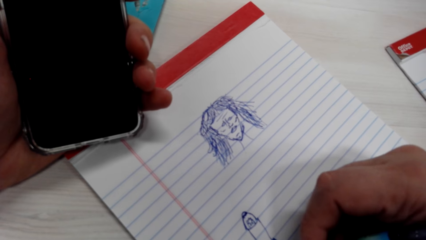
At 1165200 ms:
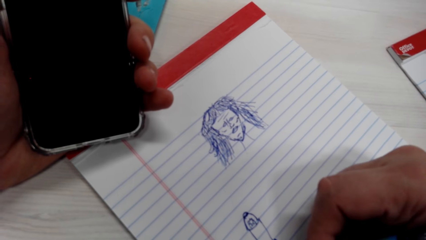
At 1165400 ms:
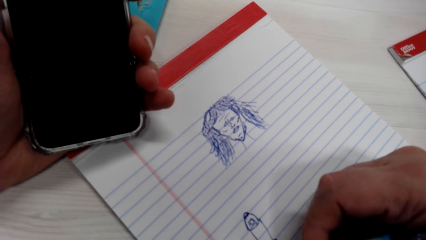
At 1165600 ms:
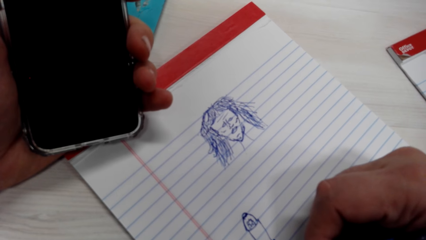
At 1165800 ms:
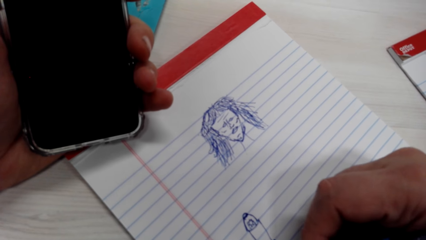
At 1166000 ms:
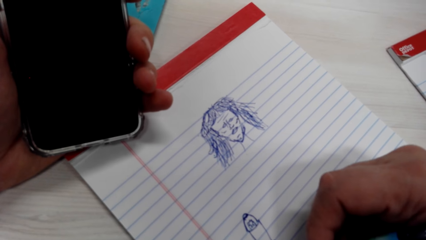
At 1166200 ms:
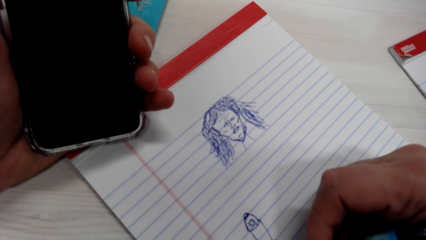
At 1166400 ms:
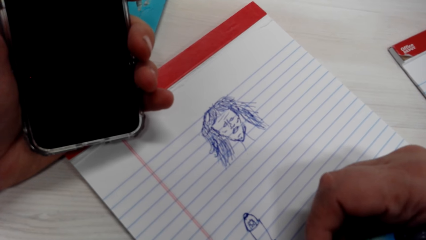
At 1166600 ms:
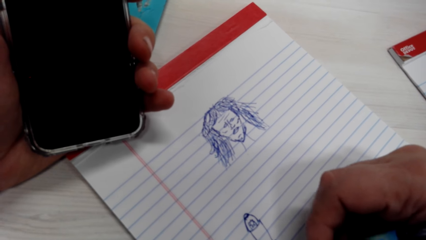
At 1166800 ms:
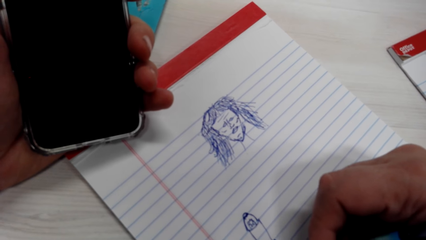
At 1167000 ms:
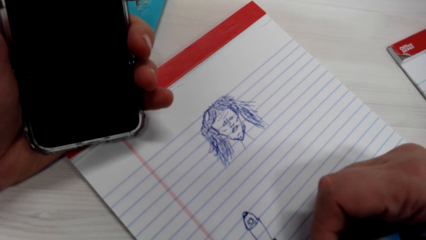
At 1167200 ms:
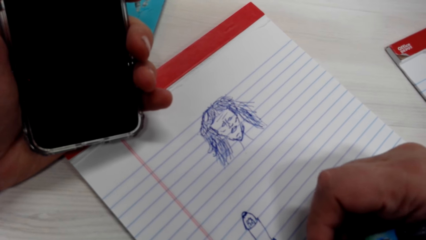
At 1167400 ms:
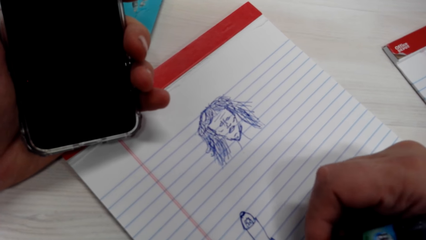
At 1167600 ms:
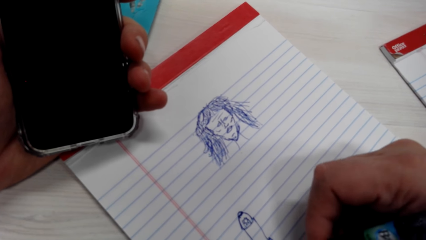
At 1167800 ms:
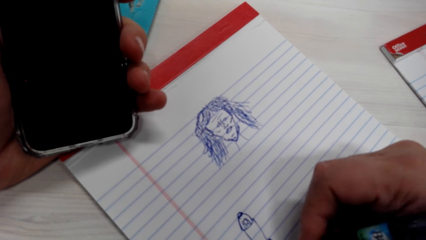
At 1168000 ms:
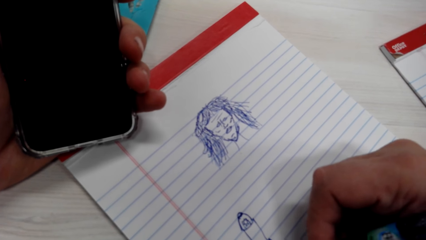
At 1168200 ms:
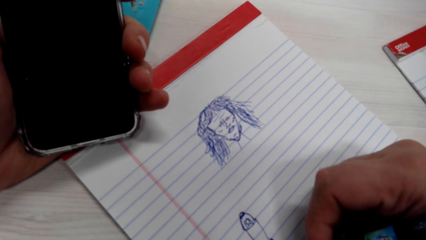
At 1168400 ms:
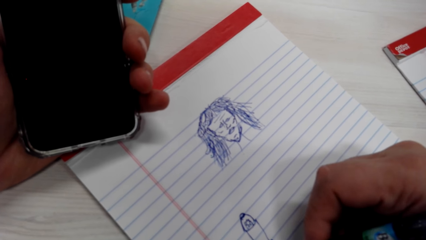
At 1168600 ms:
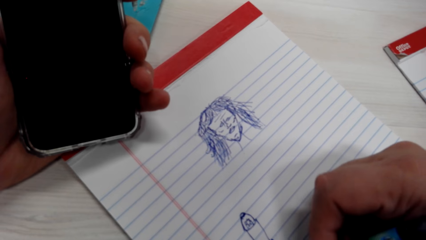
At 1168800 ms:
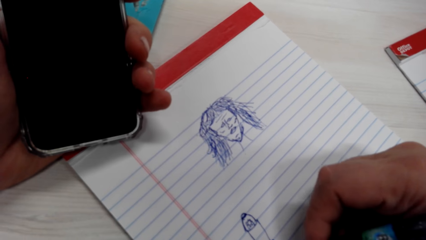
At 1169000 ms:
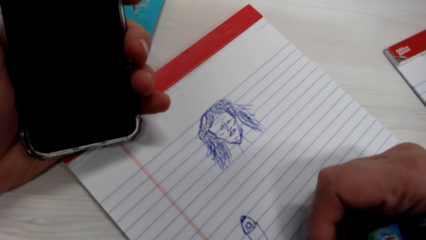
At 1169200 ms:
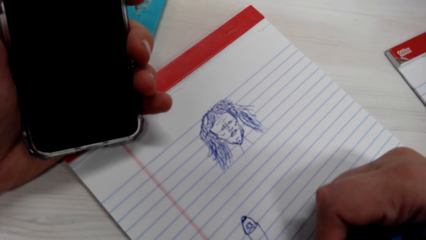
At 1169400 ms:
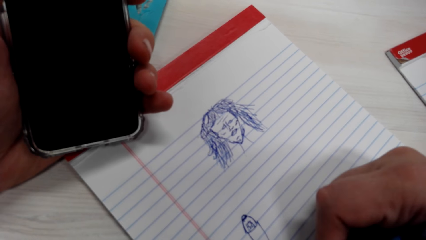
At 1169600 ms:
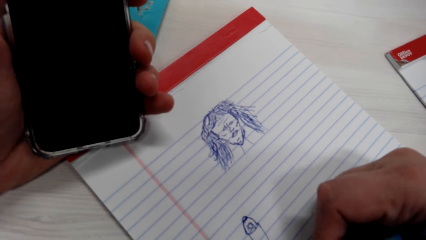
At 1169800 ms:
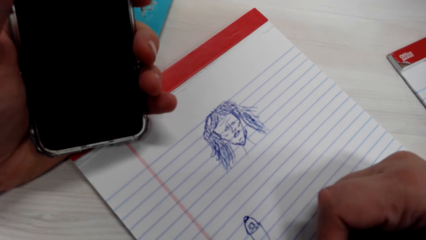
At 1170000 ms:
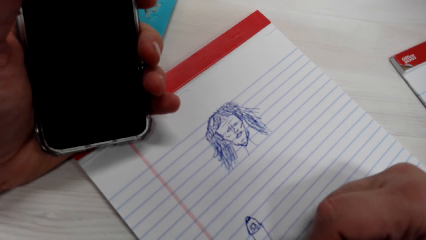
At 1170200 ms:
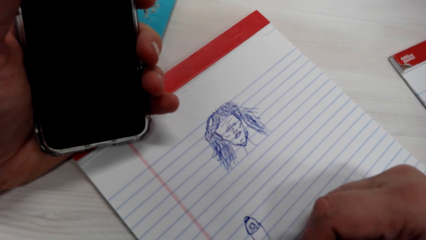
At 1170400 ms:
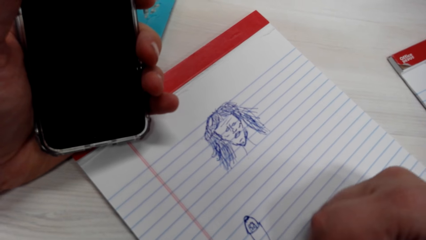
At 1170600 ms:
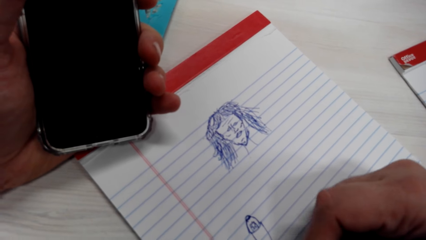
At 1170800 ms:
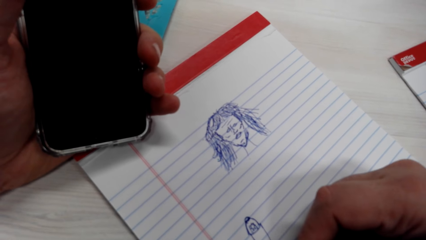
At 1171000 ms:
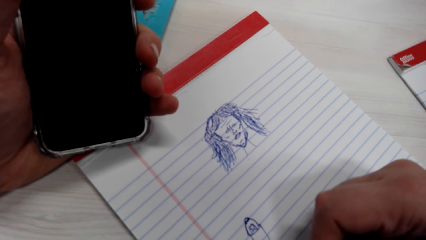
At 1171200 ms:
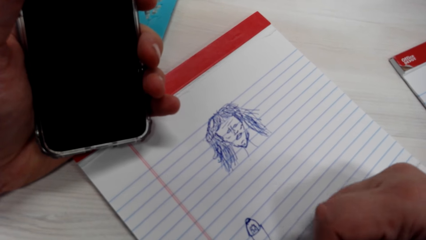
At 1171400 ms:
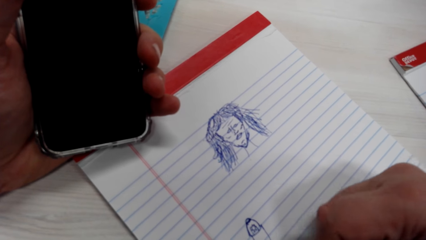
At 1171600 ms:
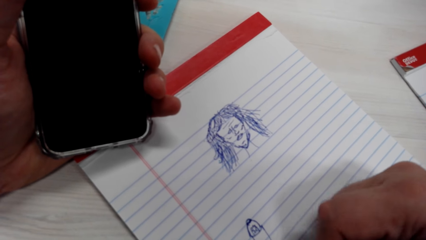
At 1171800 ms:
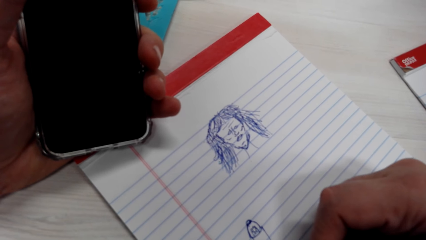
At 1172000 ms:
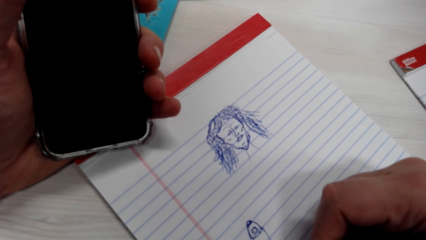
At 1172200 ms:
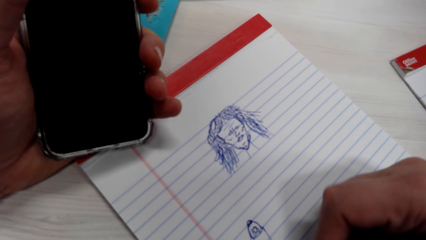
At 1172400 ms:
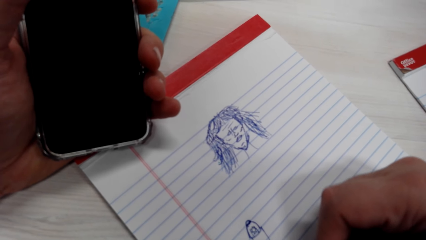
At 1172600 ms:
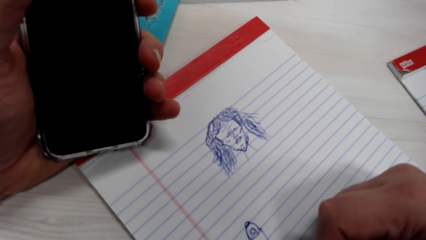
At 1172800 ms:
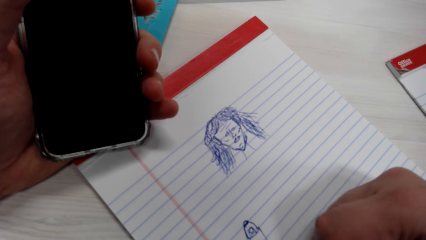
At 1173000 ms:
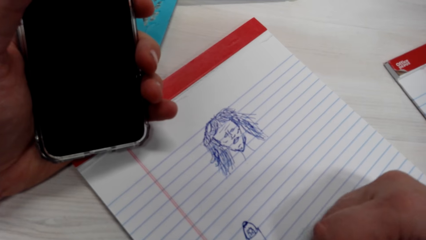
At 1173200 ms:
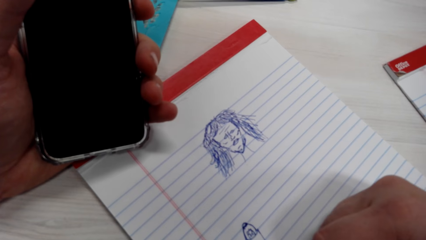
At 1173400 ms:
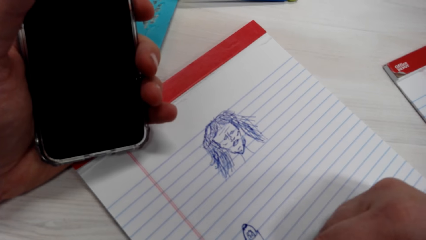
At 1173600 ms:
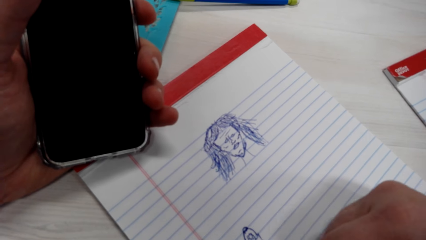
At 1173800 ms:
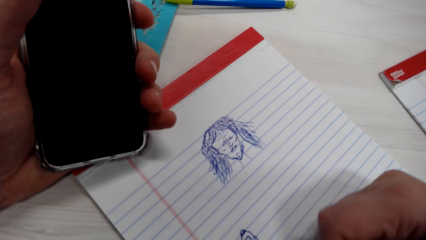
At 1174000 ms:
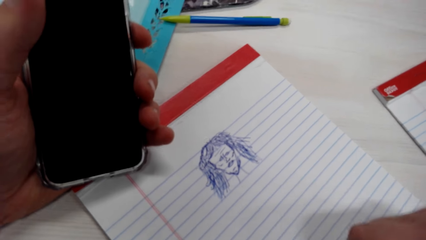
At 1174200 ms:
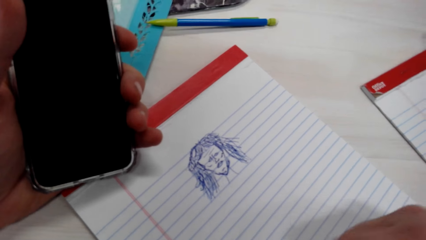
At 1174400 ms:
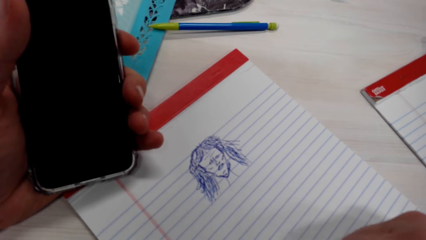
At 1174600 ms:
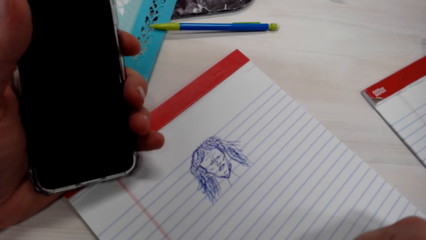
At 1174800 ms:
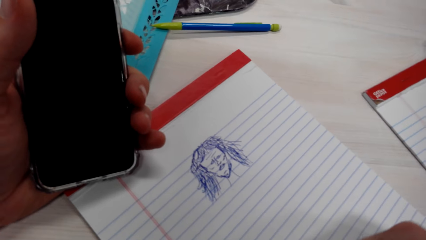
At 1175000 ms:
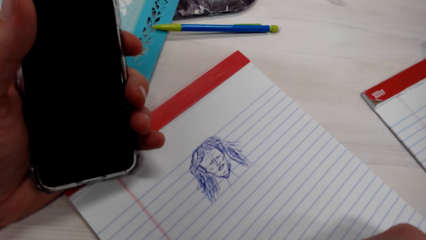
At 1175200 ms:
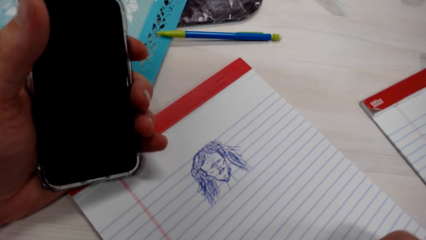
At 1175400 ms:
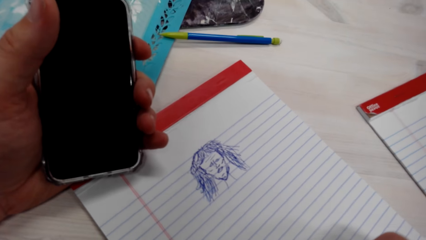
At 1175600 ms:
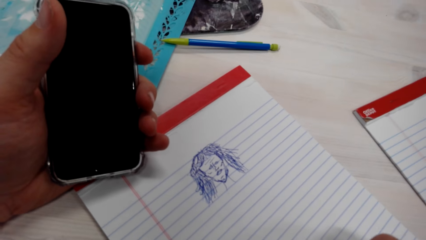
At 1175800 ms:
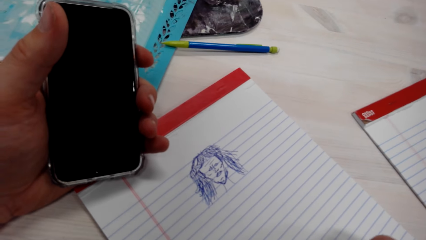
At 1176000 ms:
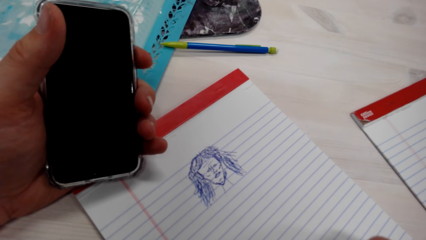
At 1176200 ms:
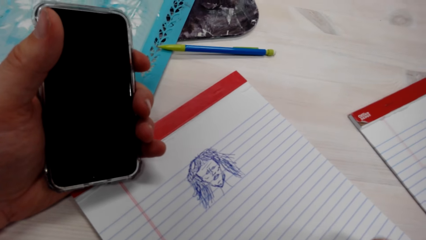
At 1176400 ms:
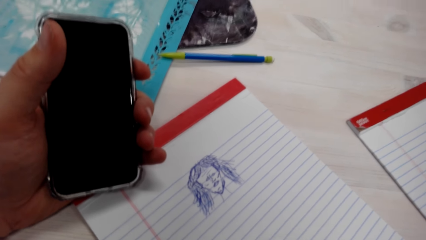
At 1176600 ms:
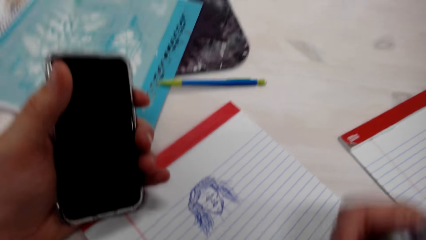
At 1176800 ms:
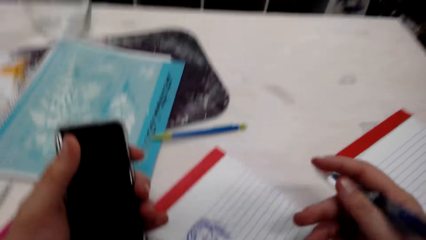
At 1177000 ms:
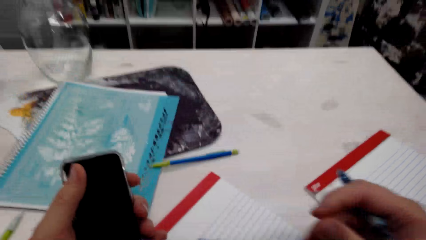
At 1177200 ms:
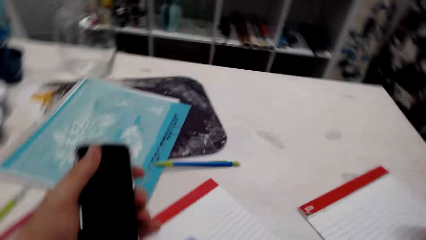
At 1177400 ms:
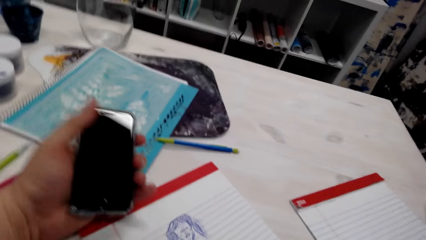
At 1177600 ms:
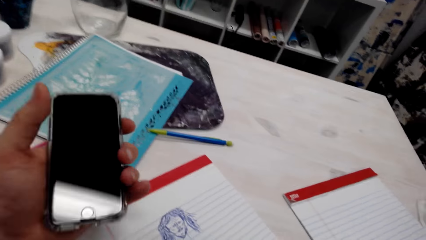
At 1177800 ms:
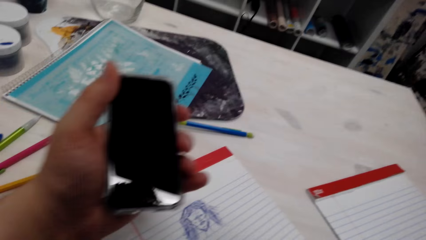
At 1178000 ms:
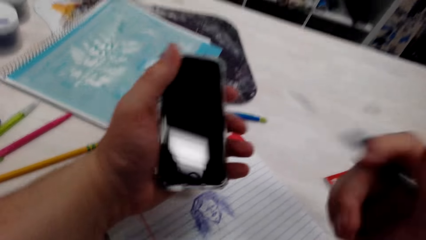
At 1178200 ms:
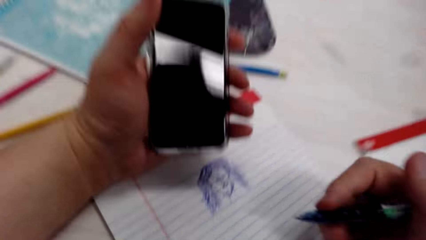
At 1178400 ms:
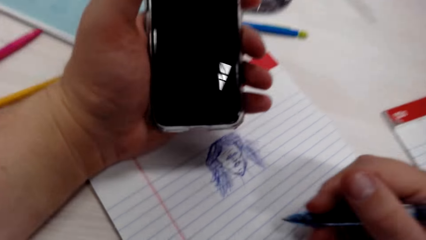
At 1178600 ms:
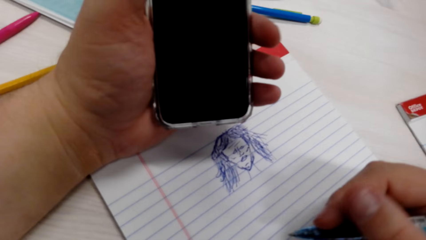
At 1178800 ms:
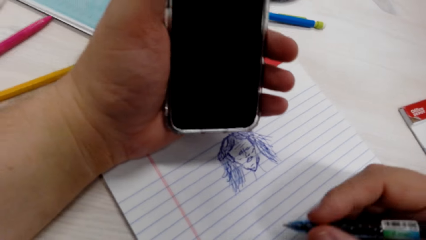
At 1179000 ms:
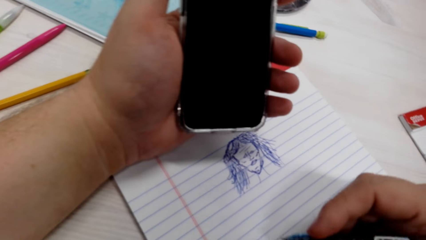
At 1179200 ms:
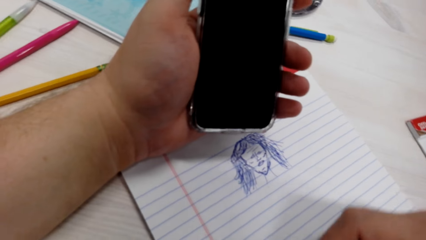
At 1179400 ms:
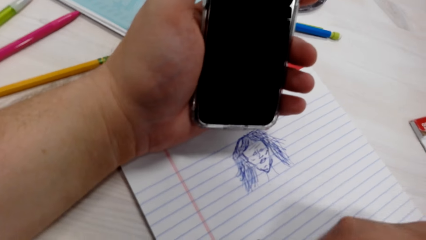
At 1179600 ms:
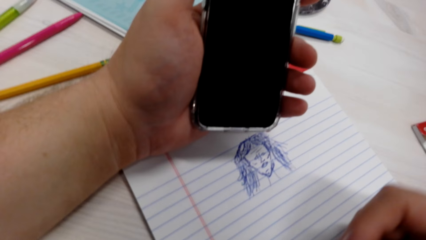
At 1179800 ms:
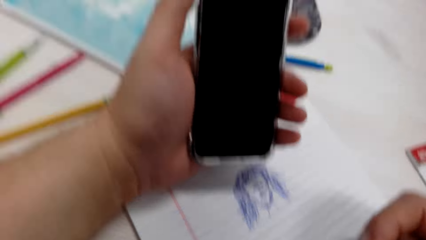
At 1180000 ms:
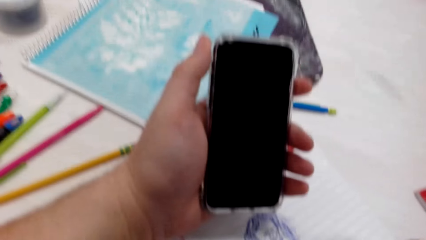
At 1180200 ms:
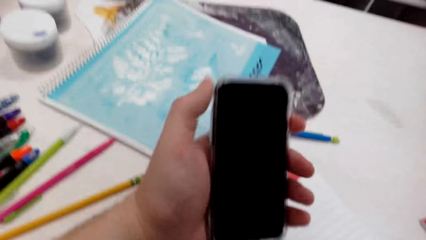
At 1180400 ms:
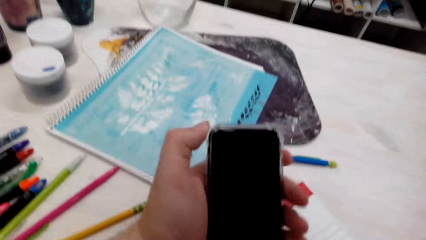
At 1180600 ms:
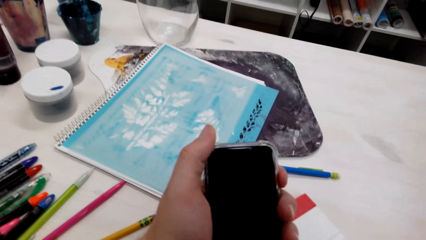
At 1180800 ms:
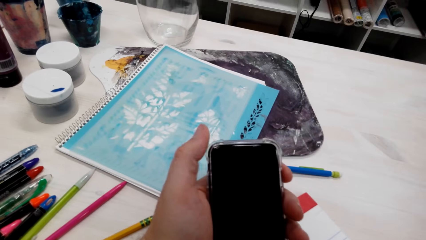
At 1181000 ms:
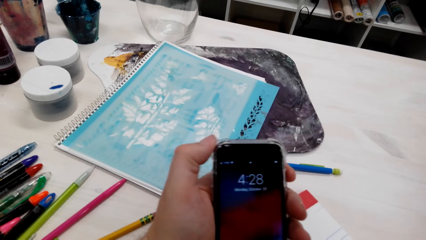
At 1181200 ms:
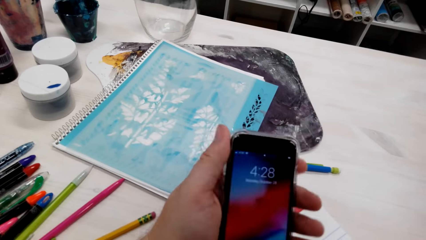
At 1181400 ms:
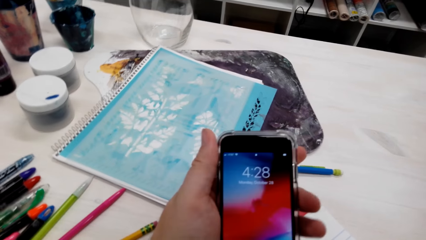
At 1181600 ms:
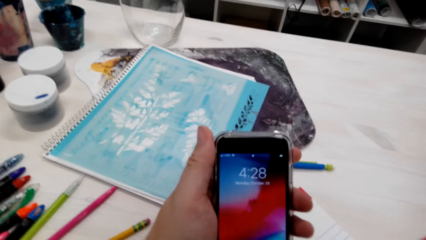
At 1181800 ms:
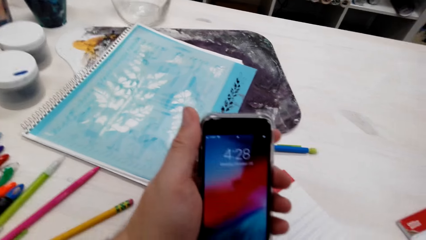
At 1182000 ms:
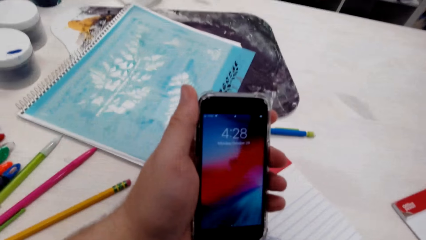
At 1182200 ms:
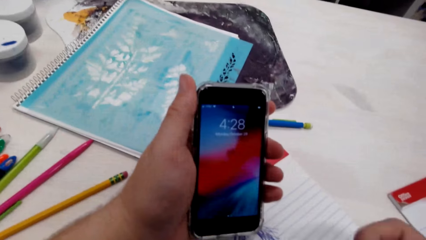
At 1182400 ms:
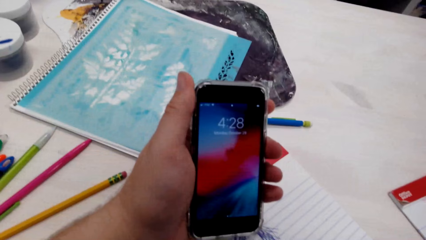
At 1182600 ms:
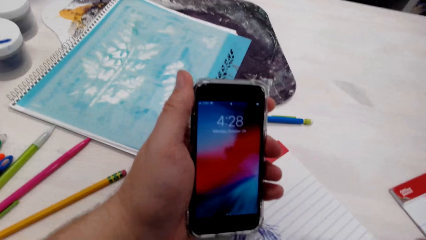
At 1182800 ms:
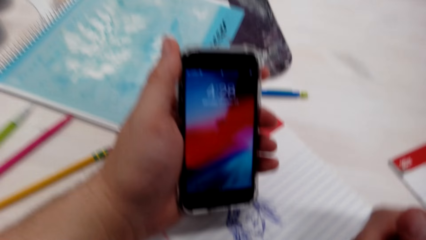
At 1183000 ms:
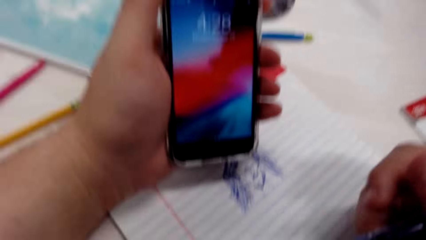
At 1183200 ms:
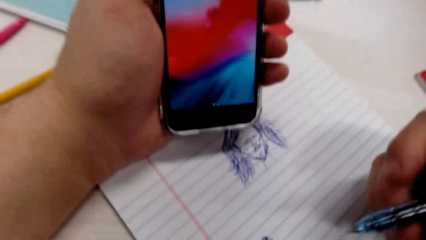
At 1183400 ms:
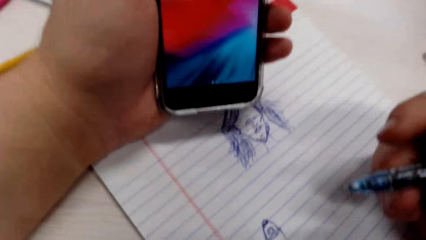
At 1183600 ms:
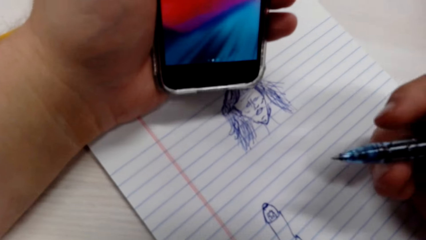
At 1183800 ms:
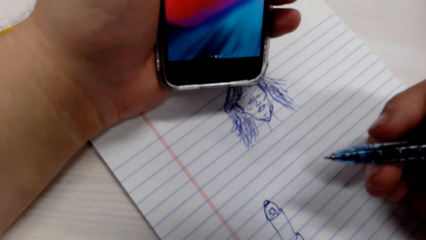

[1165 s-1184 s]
The camera wearer talks with a person. They use the phone. They light the phone on.
